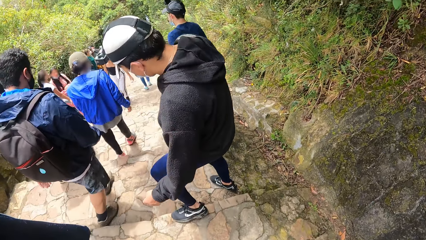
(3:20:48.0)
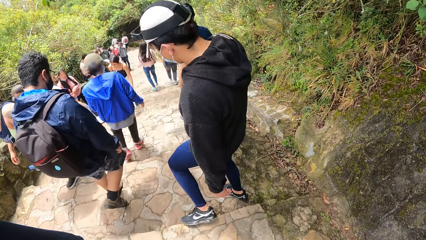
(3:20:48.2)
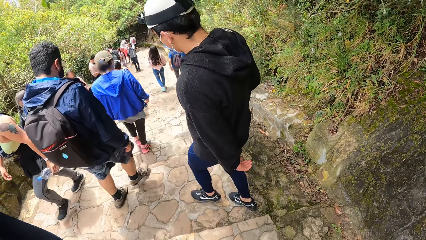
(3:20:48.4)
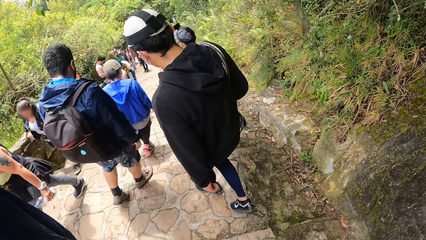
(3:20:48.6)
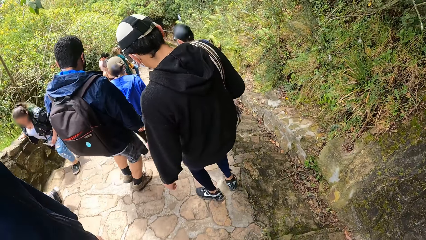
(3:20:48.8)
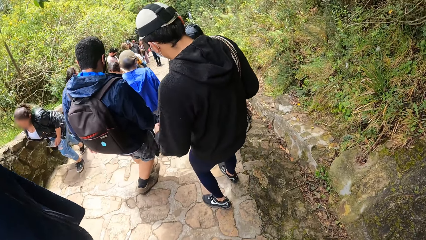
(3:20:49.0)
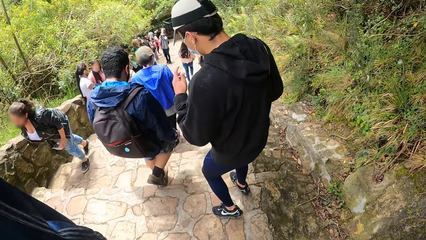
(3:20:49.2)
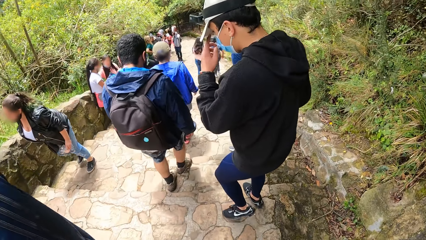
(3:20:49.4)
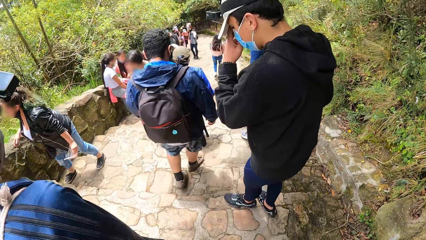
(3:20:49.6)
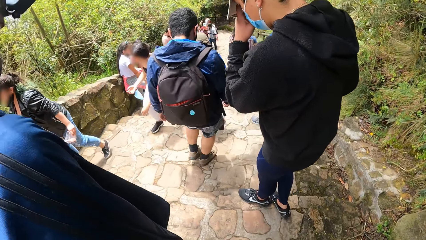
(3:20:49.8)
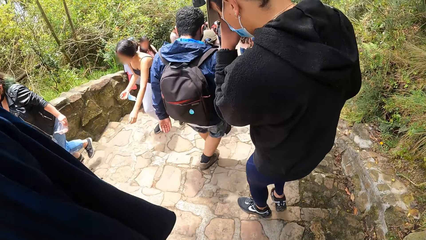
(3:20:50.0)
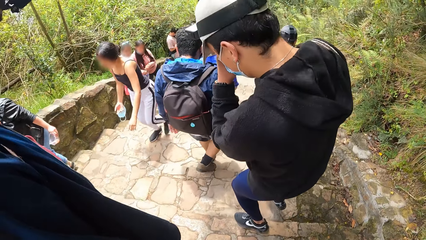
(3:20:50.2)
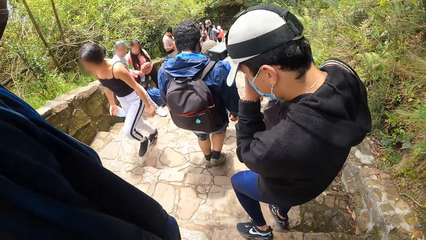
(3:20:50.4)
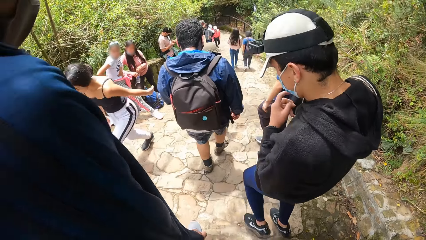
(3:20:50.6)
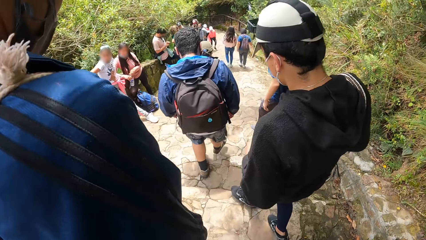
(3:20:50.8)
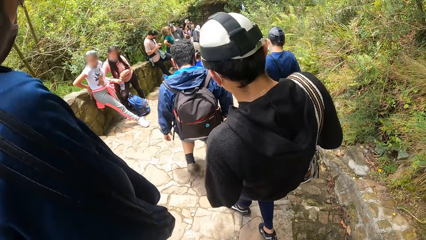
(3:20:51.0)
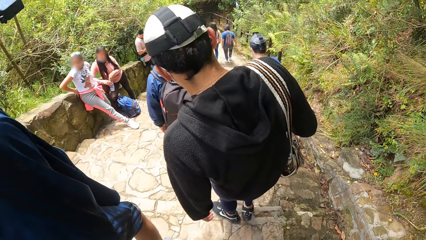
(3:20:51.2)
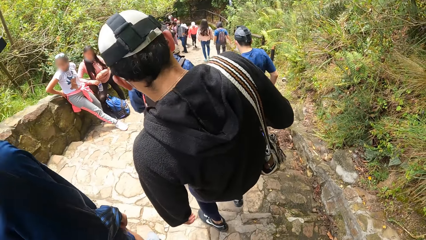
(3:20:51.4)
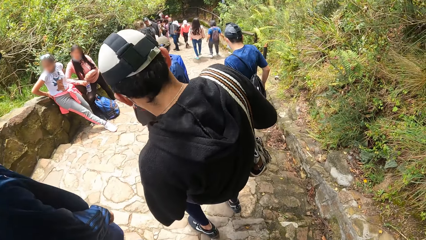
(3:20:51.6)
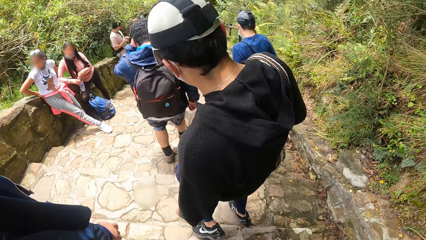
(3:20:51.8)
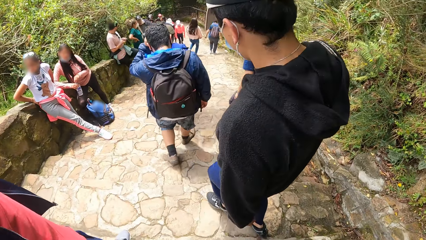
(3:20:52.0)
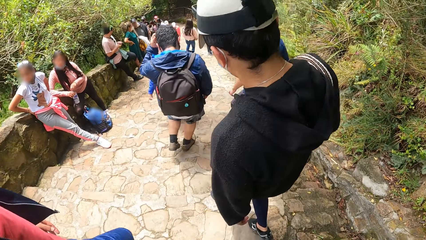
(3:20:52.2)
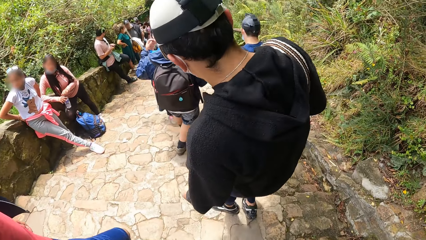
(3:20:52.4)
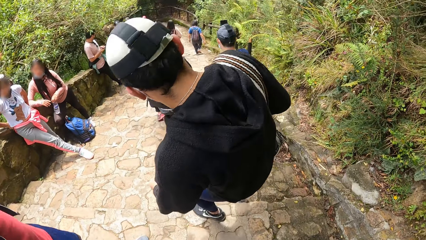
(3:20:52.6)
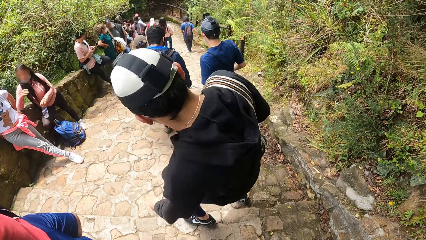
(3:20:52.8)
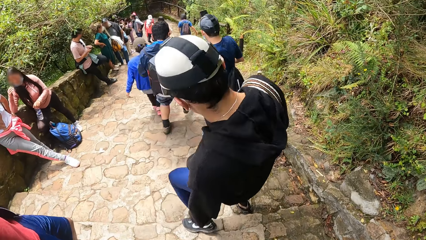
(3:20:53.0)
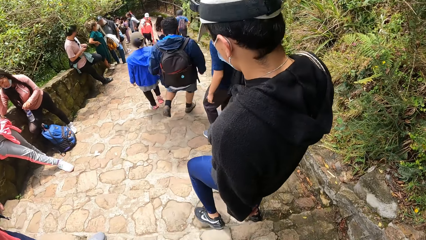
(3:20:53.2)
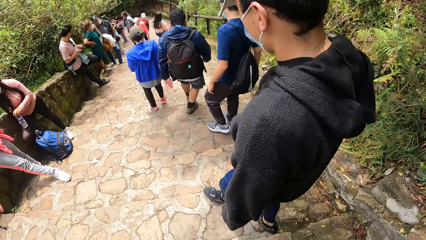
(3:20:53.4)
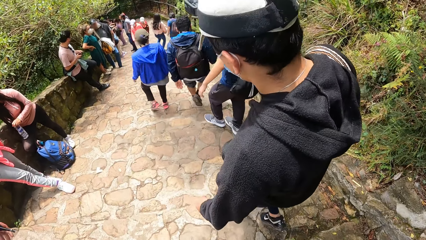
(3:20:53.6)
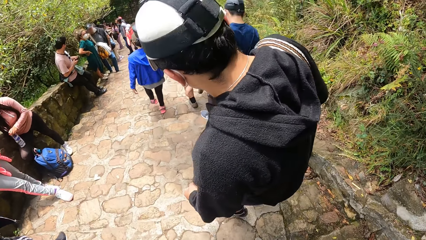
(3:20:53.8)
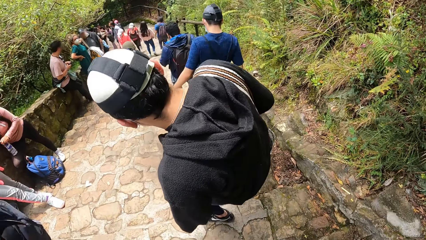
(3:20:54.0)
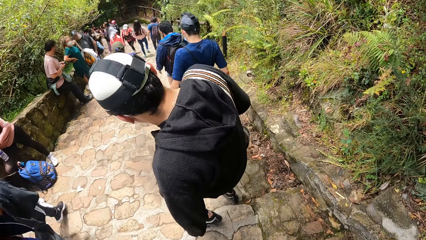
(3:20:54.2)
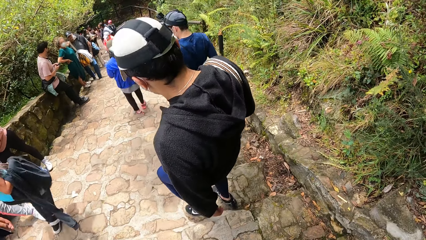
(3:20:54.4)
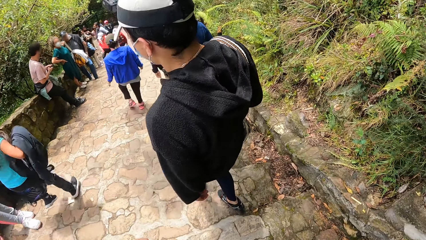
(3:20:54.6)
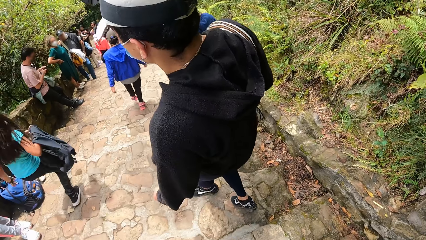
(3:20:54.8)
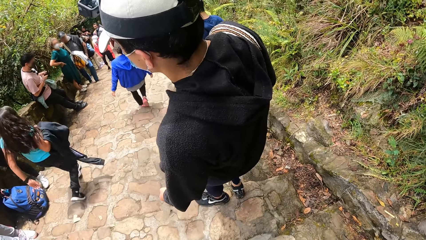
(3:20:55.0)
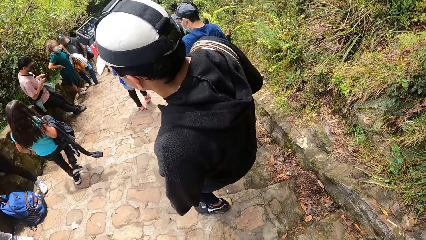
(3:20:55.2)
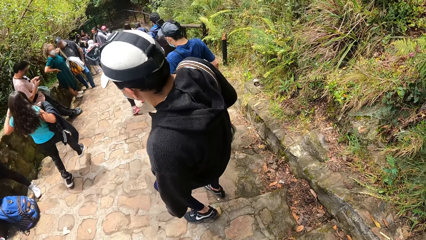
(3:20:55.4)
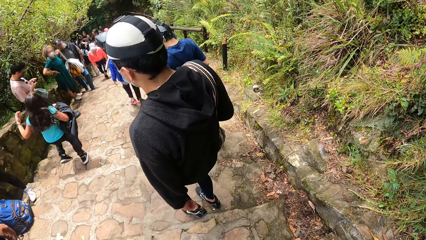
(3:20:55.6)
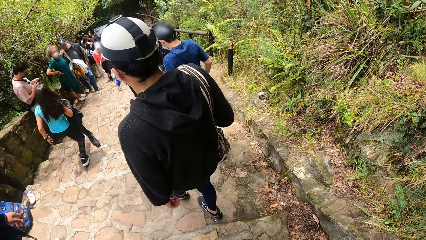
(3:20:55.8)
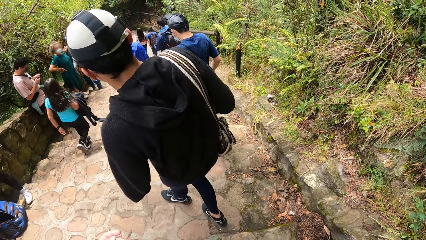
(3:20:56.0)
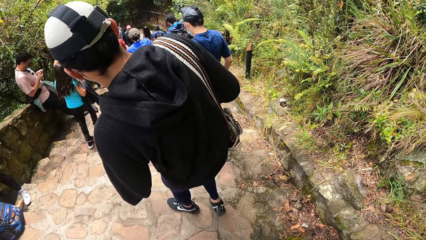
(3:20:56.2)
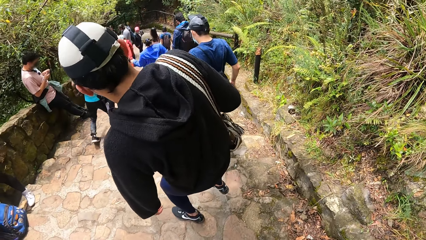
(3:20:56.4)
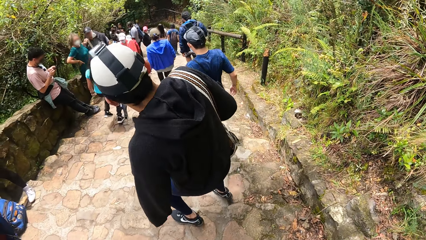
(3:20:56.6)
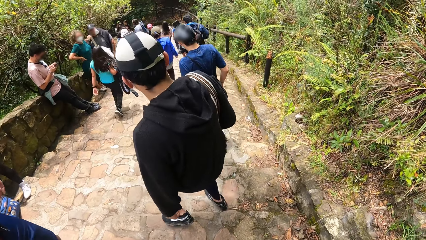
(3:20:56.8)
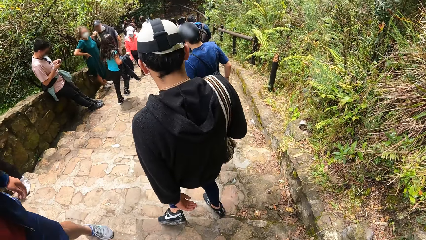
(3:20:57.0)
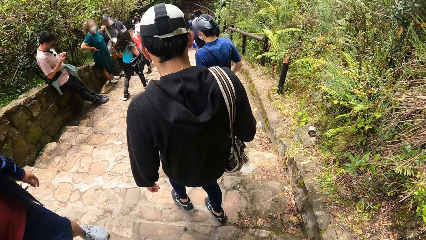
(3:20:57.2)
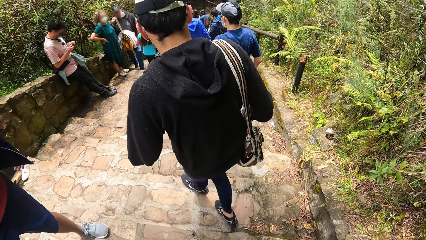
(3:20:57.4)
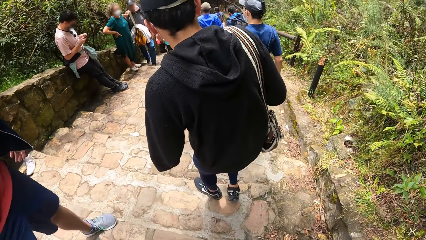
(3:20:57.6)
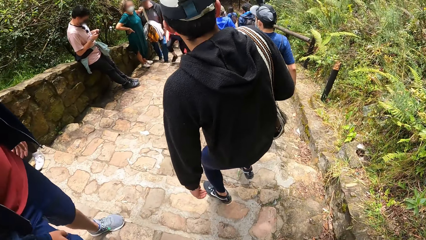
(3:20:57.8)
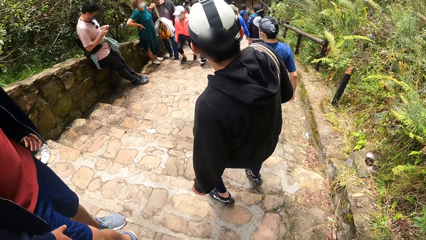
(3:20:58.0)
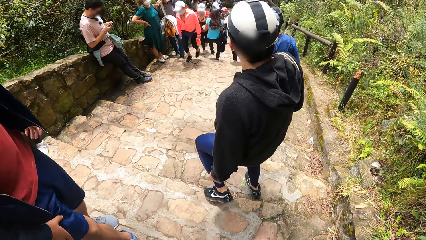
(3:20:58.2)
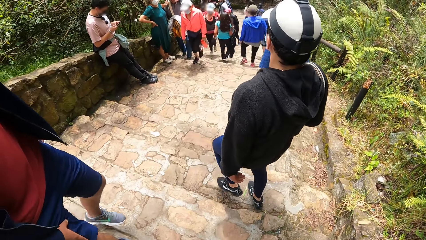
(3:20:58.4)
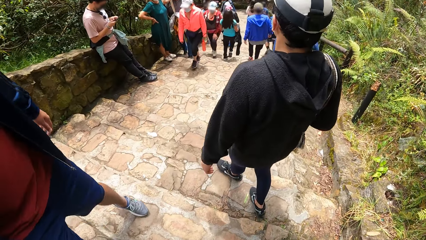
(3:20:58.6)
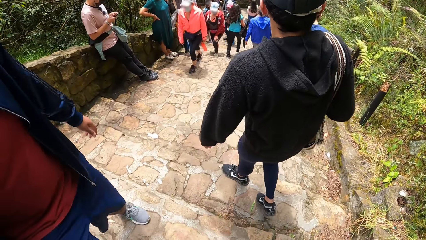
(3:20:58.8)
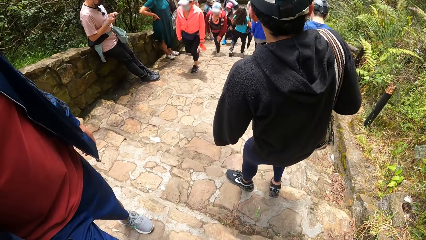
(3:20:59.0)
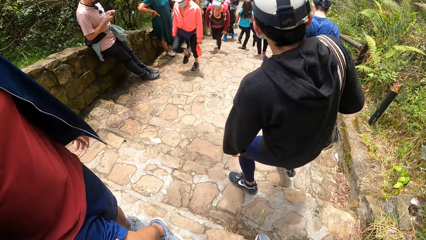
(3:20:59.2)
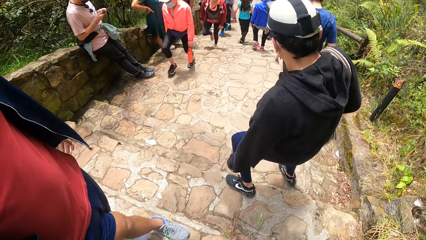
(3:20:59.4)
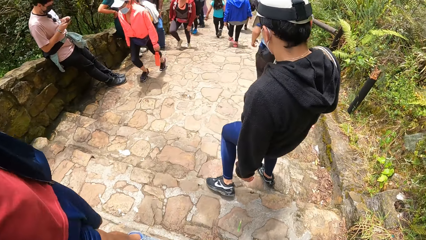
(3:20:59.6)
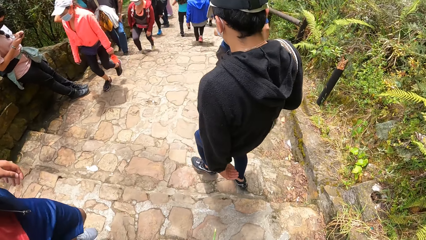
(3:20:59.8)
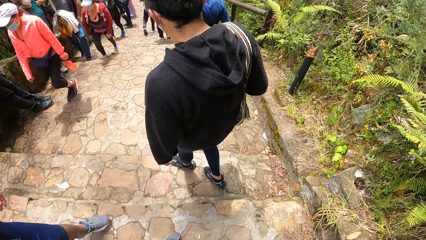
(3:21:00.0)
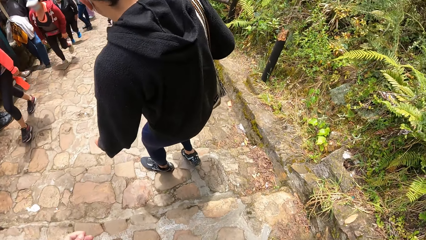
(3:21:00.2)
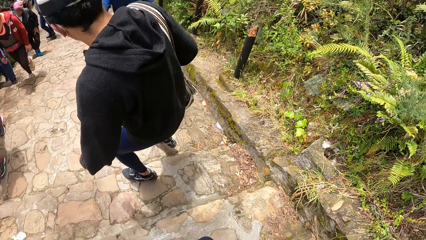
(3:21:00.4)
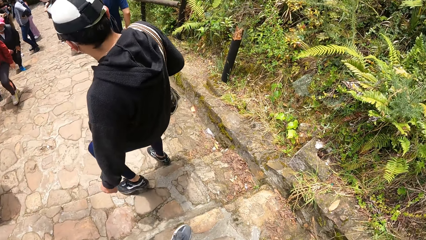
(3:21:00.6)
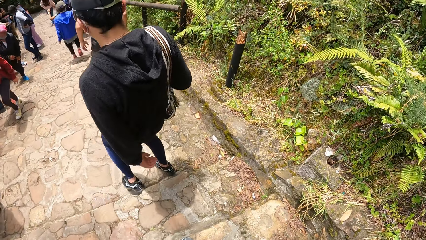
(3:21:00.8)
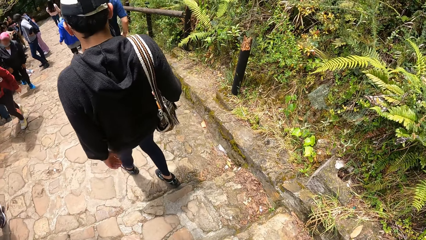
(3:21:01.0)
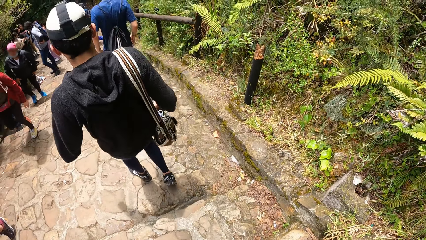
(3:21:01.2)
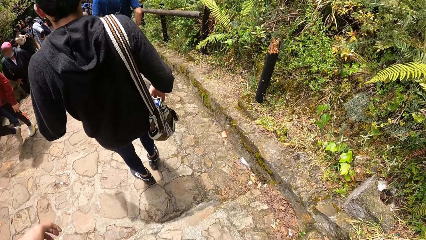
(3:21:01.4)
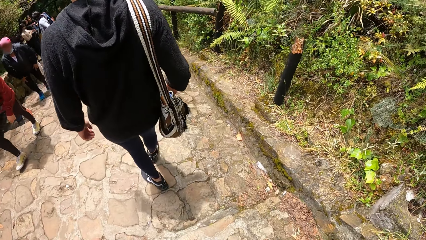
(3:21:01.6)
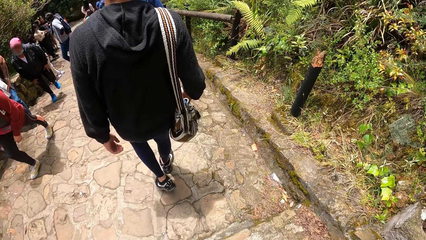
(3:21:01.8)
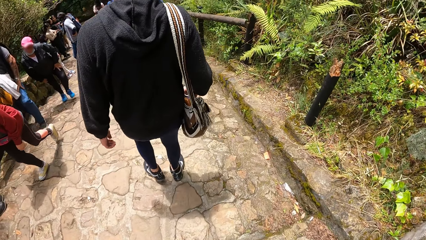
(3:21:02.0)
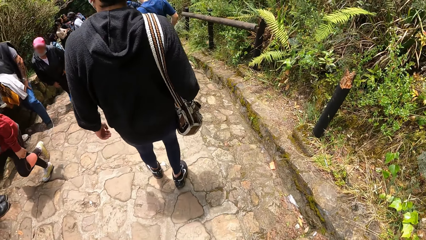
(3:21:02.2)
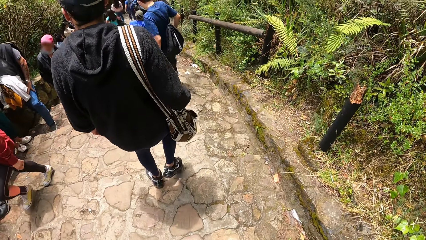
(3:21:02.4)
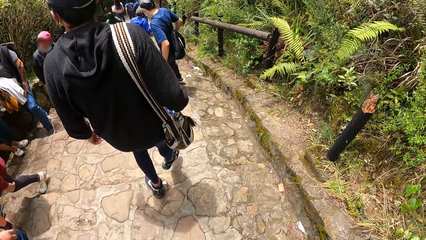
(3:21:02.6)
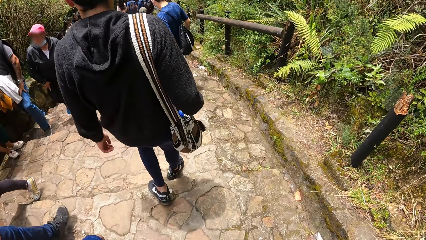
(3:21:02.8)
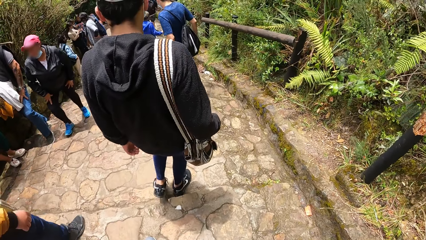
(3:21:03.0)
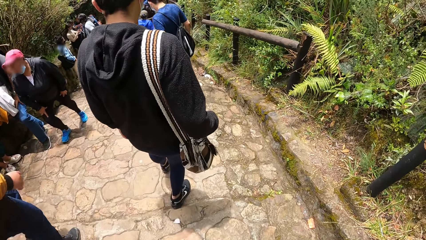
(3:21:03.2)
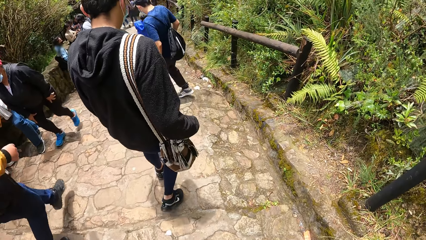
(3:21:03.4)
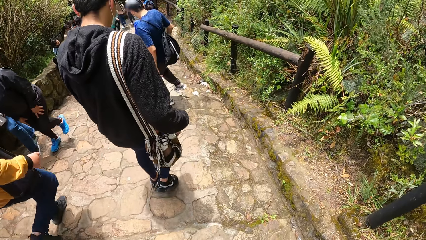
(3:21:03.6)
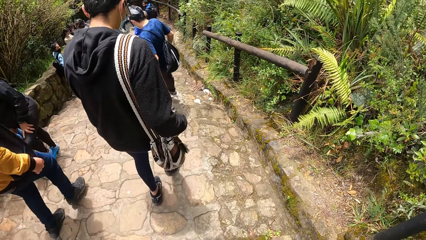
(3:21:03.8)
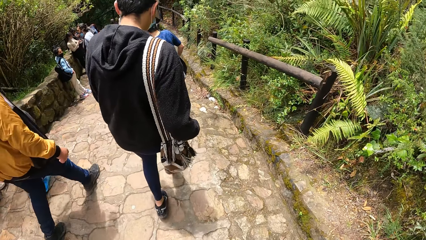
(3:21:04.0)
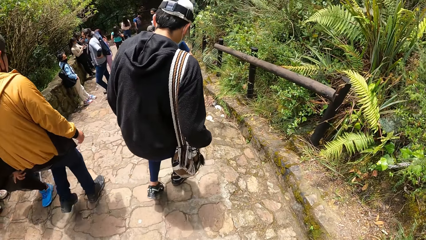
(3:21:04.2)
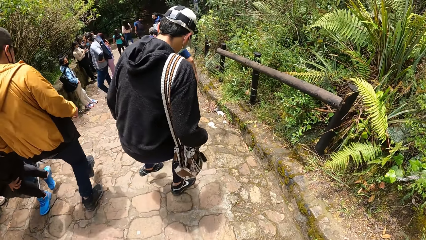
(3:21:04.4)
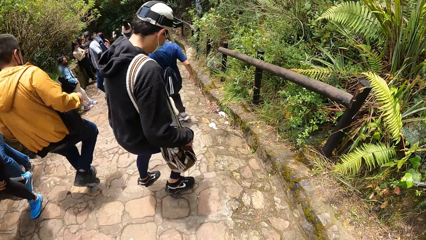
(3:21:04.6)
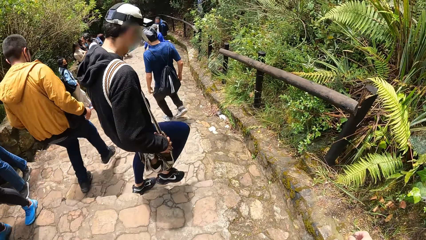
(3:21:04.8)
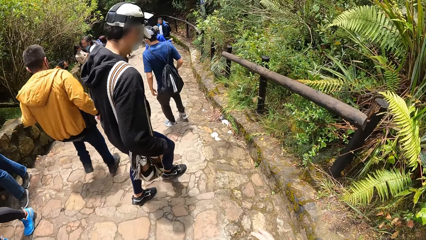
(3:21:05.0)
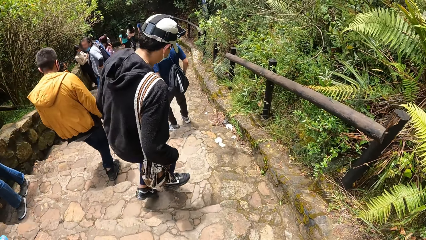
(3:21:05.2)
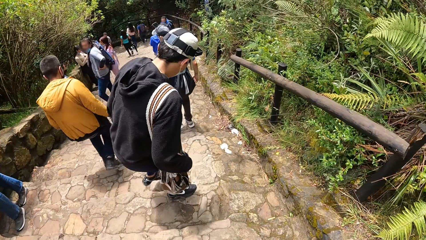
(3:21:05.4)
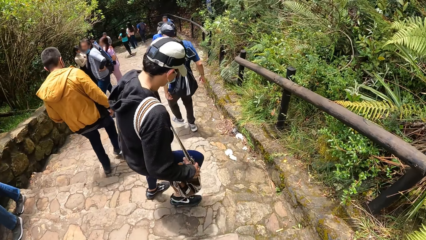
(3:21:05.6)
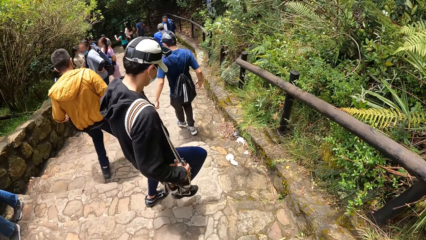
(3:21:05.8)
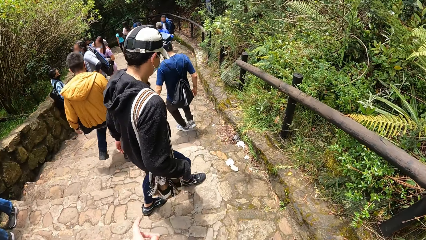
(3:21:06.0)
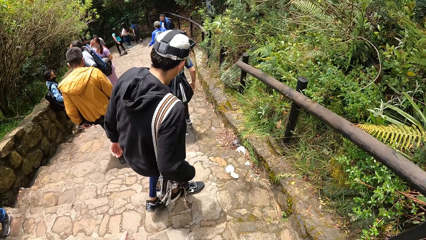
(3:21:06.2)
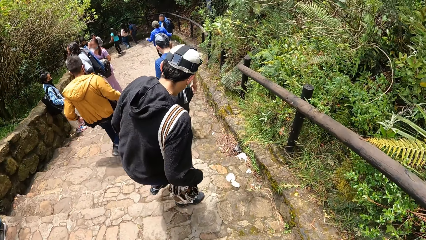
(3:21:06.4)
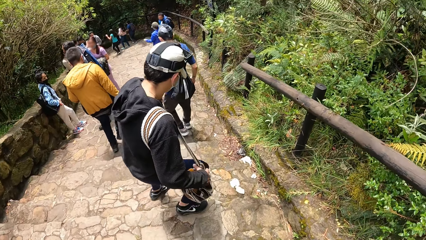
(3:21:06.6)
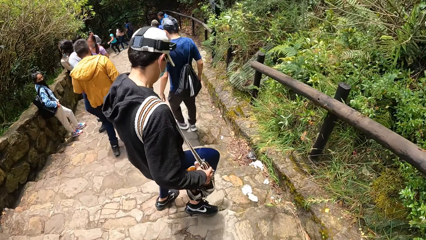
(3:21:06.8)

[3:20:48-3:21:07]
A man adjusts the nose mask on his face with his left hand. The man touches his face with his left hand. Another man descends the stairs. The camera wearer sways the left hand. They descend the stairs.
